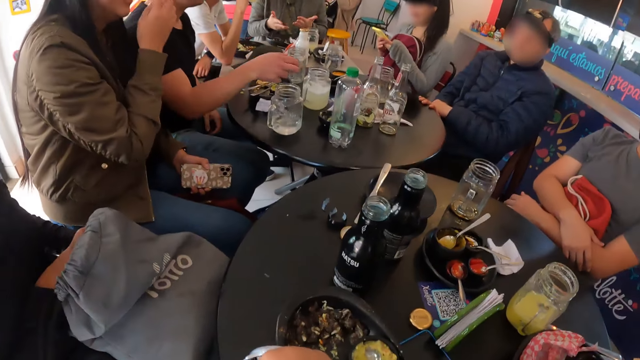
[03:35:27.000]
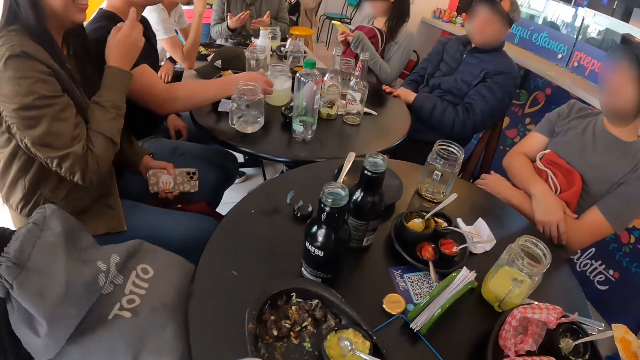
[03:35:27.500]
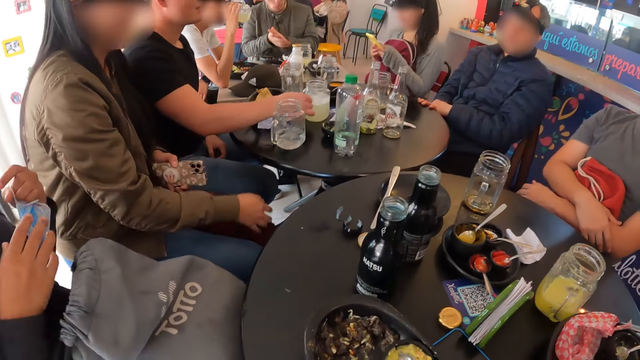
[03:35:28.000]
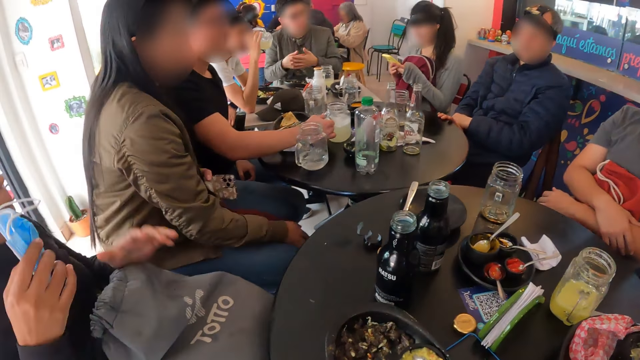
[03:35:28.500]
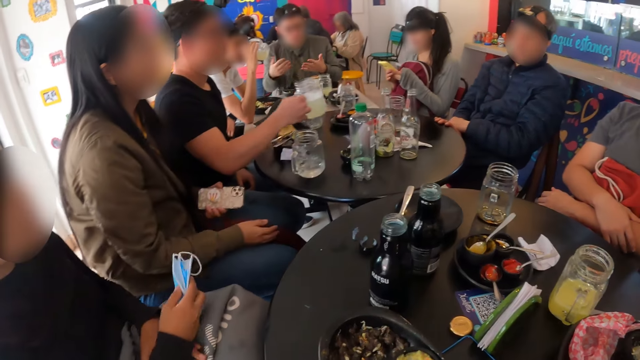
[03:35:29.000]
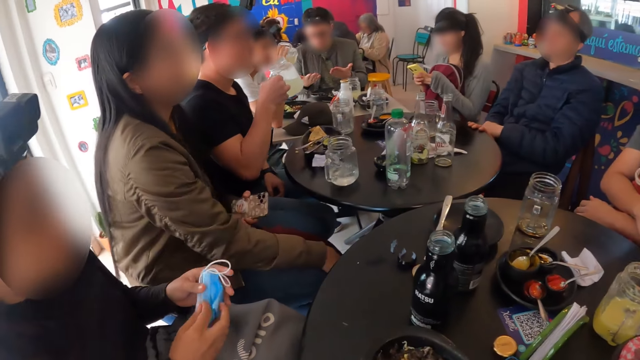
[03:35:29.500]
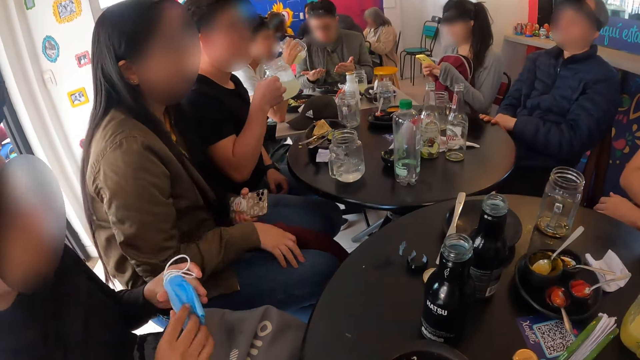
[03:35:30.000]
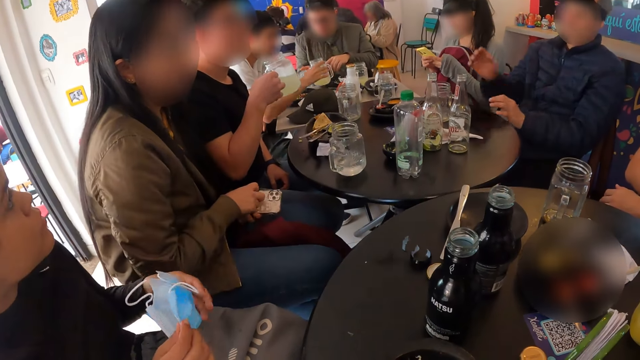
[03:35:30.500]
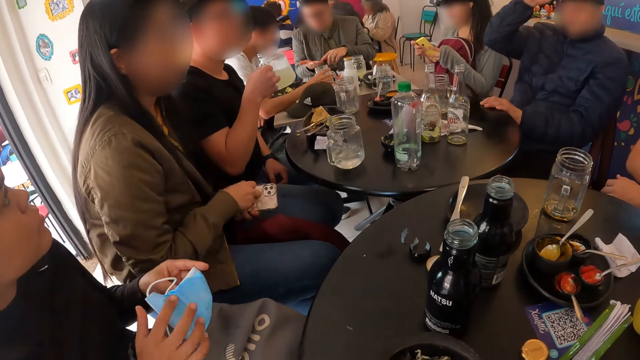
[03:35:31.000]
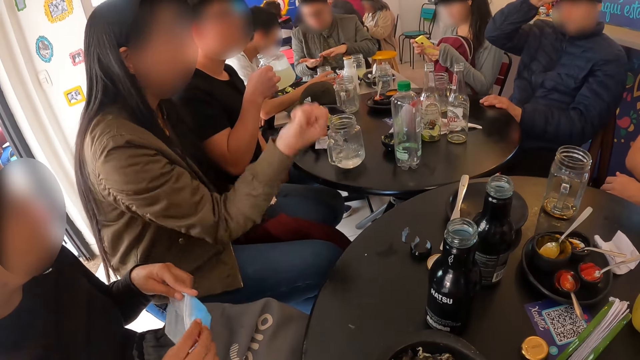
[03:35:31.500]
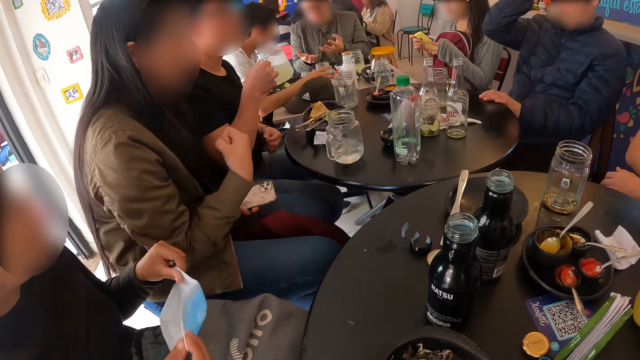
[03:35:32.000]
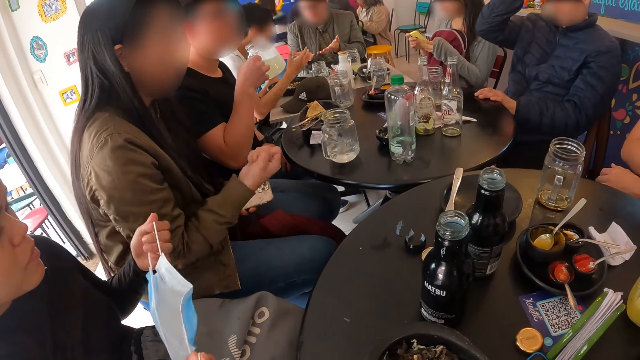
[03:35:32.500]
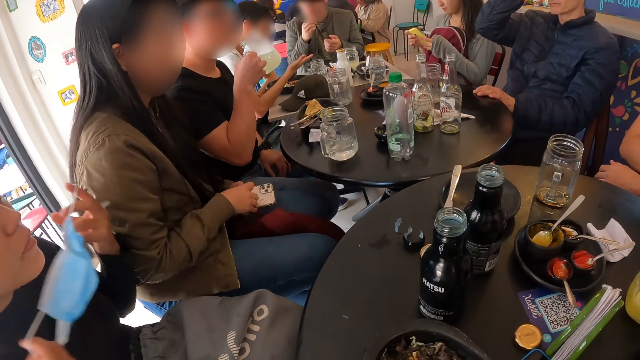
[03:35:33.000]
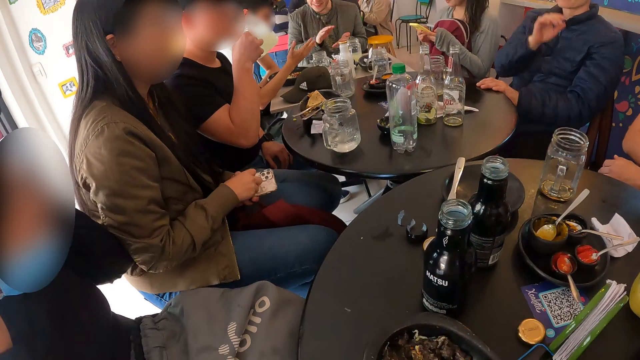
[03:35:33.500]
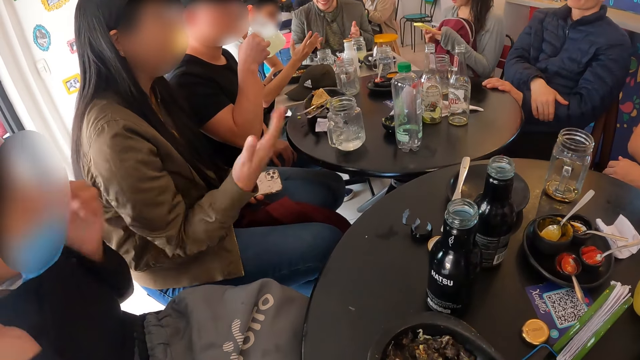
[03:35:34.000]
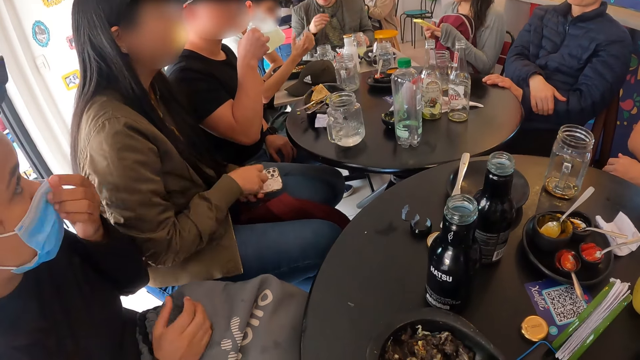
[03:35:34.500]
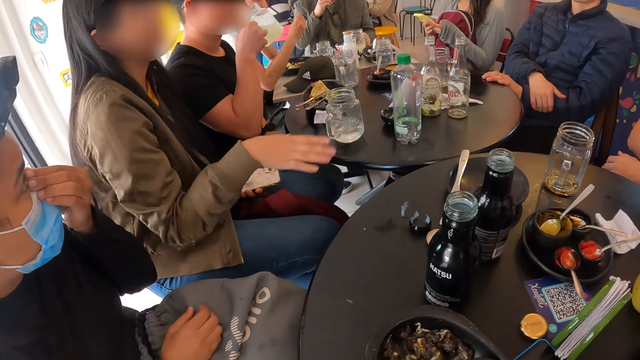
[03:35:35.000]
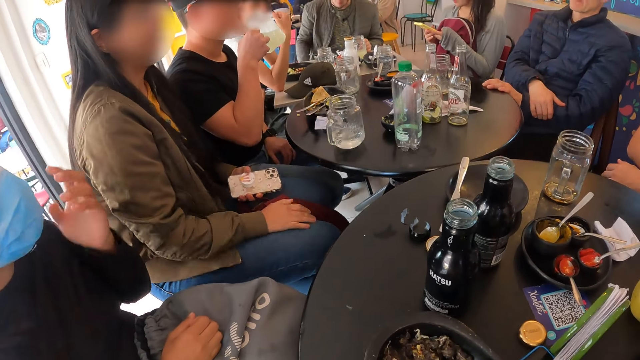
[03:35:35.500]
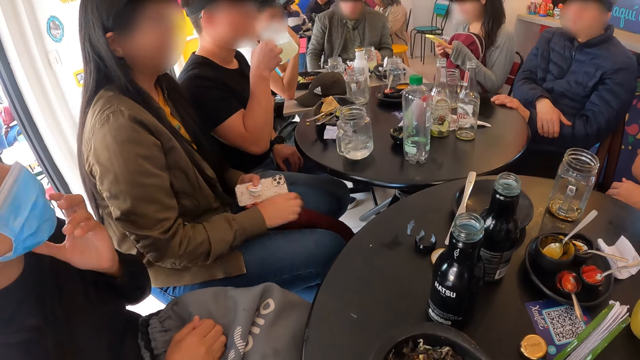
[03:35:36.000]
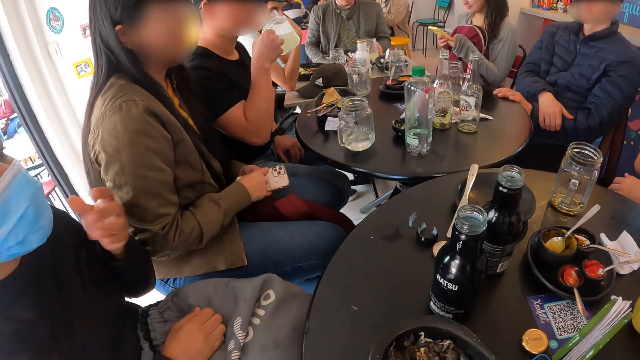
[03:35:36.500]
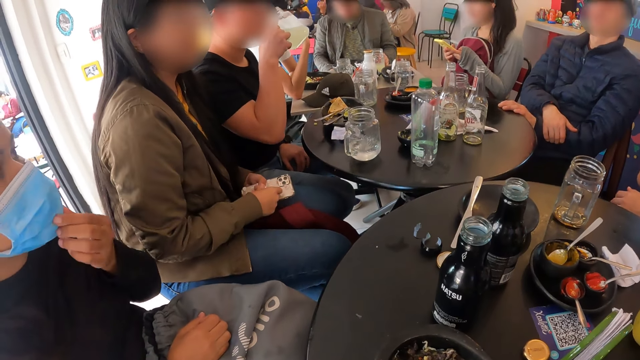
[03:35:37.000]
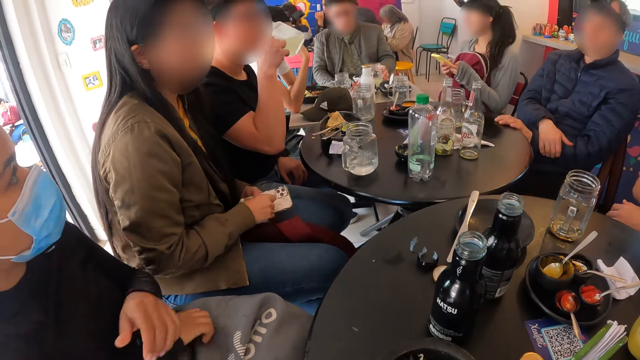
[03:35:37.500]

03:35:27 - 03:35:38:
The camera wearer looks around. The woman brings out a nose mask from a bag with her left hand. The man takes the cup from the table with his right hand. Another woman interacts with the group of people and the camera wearer. The first woman wears the nose mask on her face with both hands. The man drinks juice from the cup with his right hand.

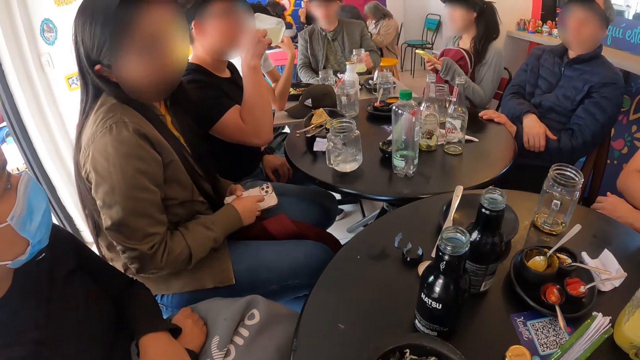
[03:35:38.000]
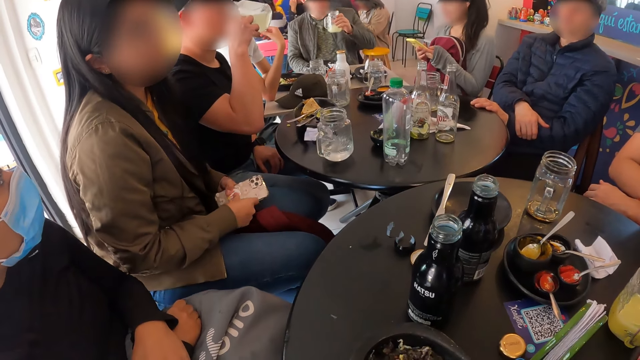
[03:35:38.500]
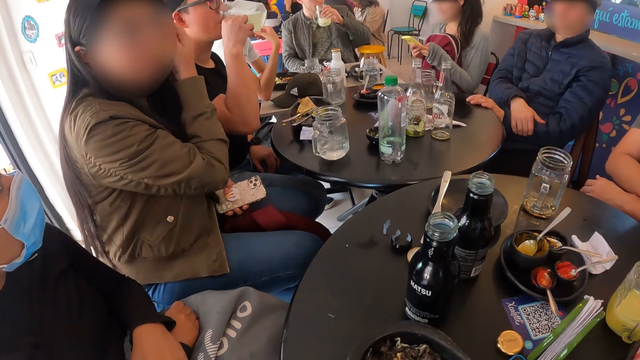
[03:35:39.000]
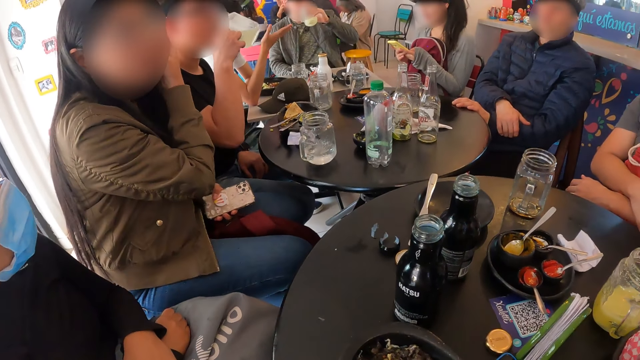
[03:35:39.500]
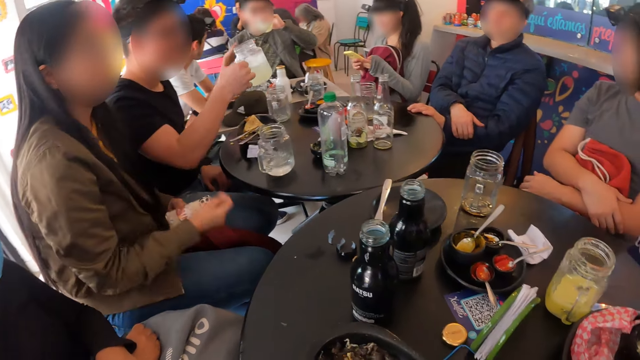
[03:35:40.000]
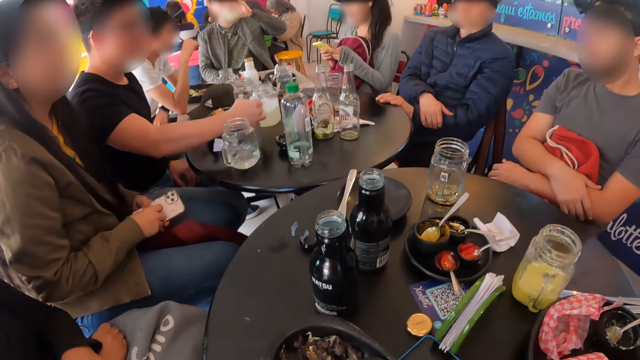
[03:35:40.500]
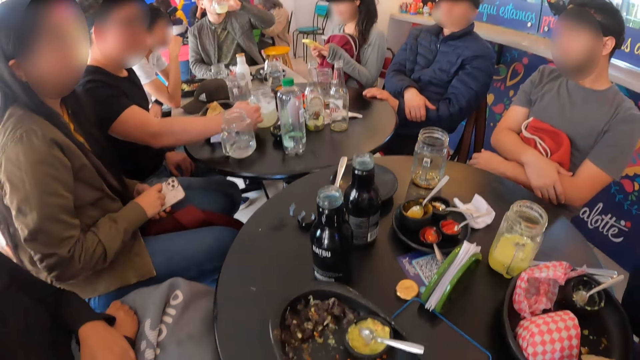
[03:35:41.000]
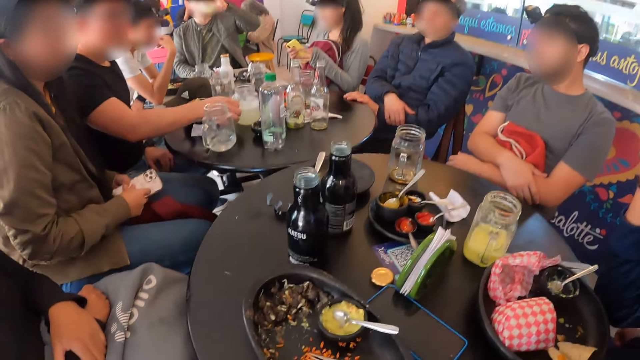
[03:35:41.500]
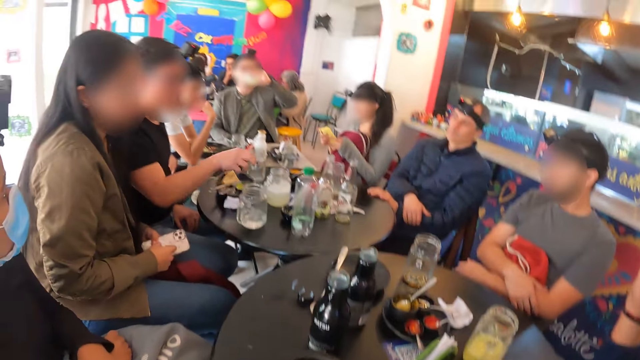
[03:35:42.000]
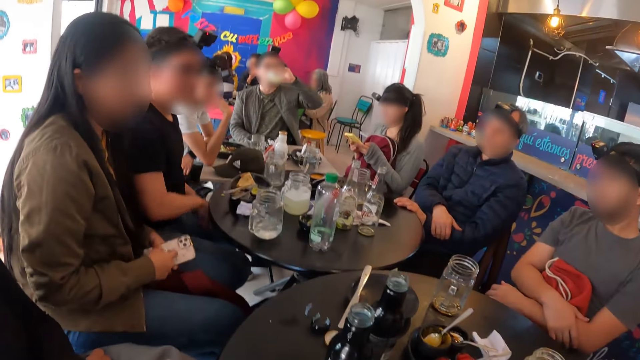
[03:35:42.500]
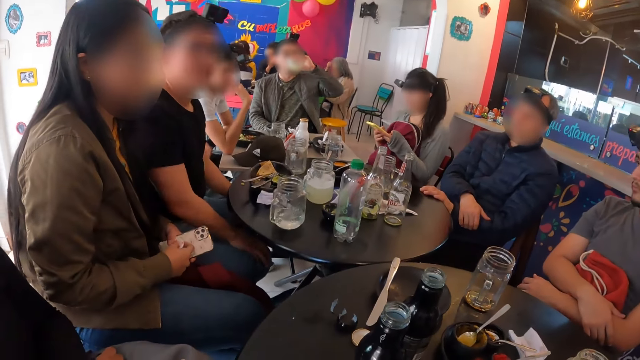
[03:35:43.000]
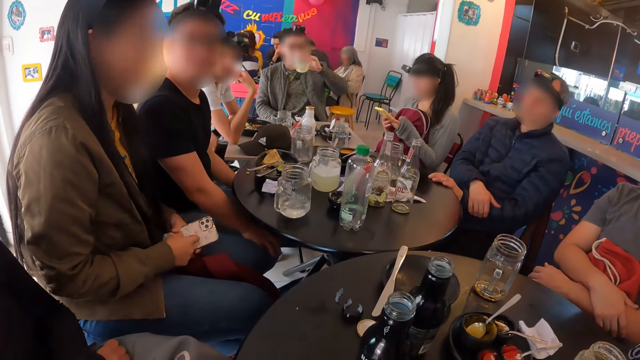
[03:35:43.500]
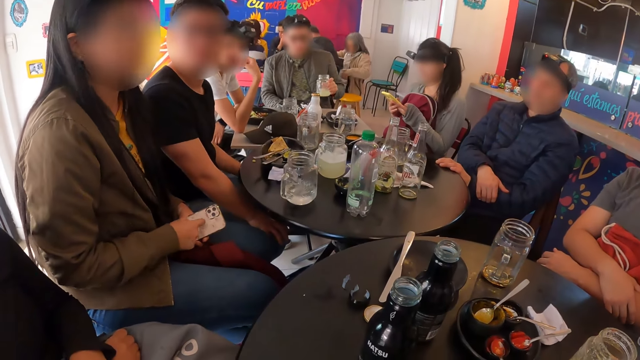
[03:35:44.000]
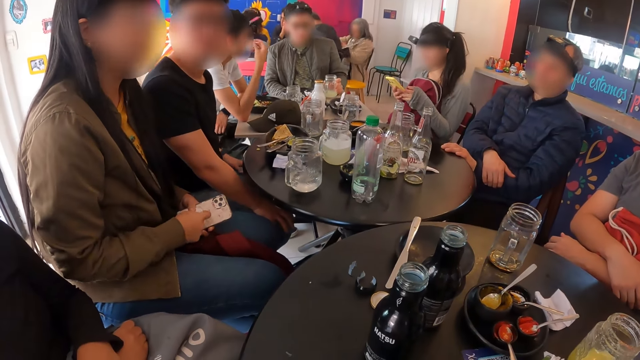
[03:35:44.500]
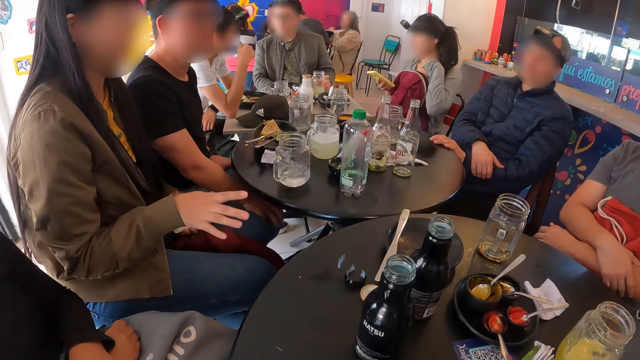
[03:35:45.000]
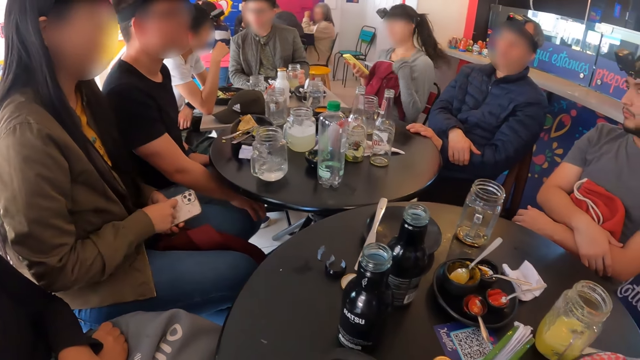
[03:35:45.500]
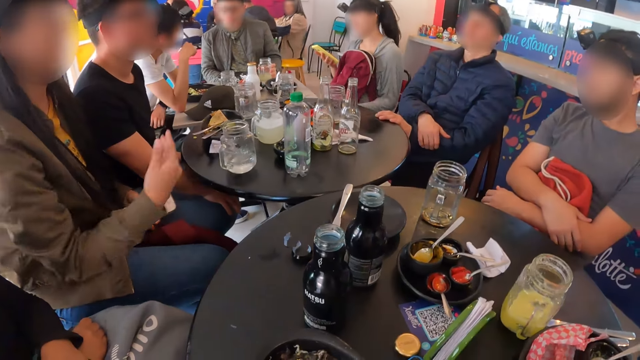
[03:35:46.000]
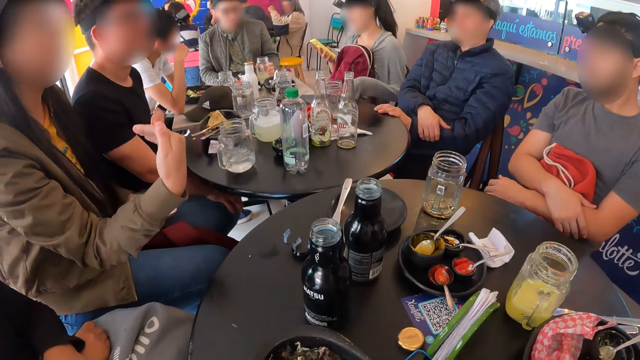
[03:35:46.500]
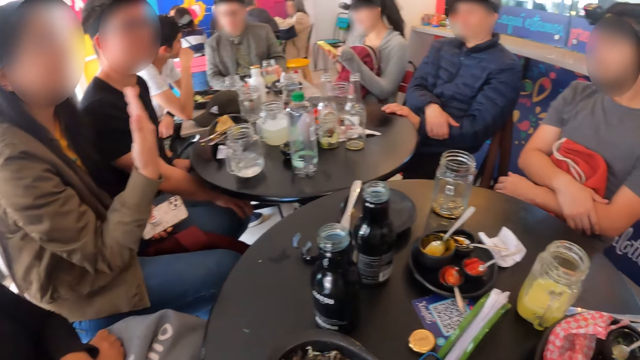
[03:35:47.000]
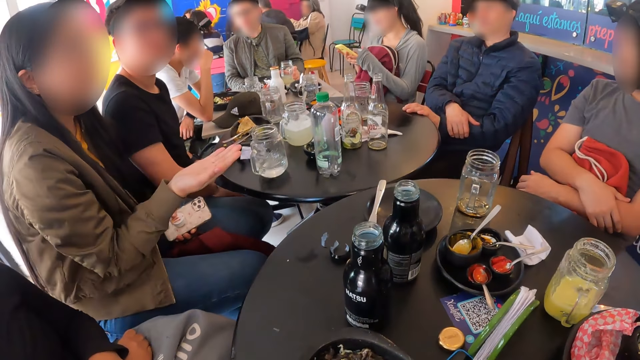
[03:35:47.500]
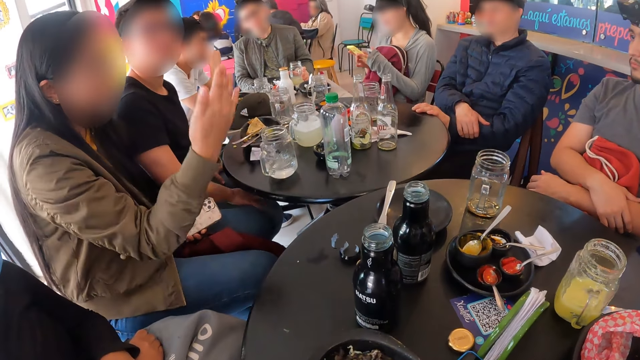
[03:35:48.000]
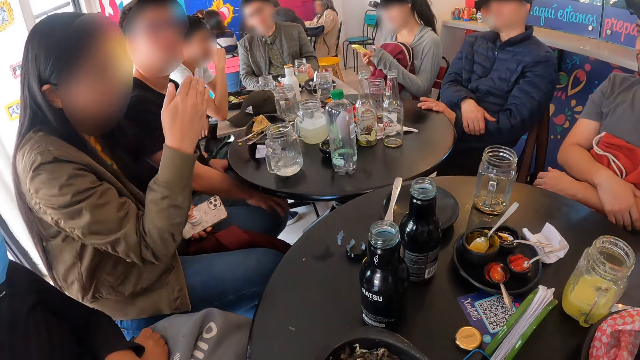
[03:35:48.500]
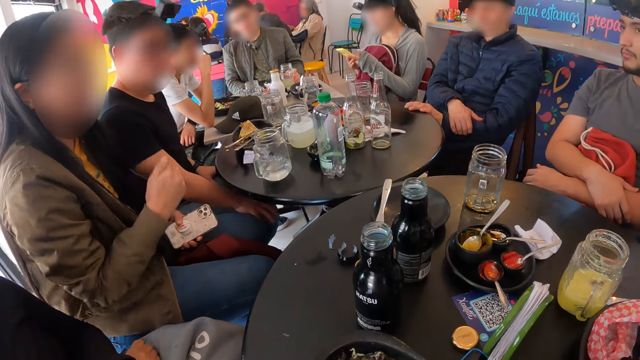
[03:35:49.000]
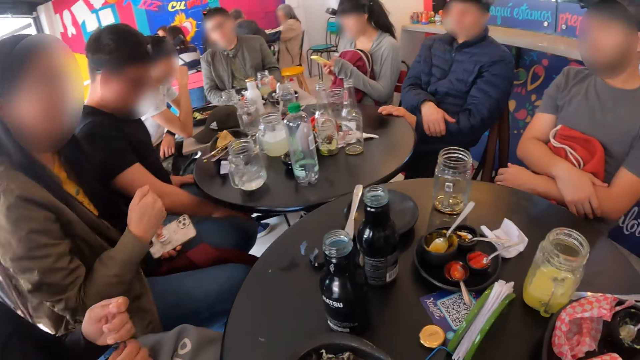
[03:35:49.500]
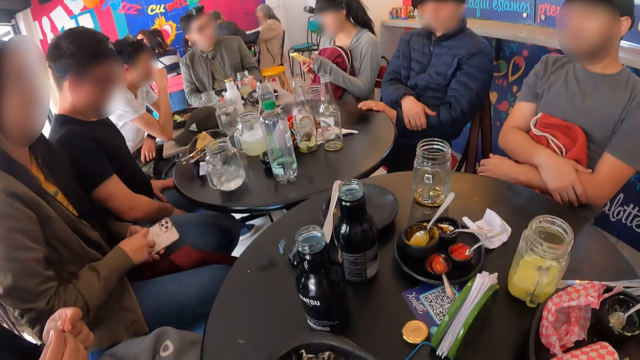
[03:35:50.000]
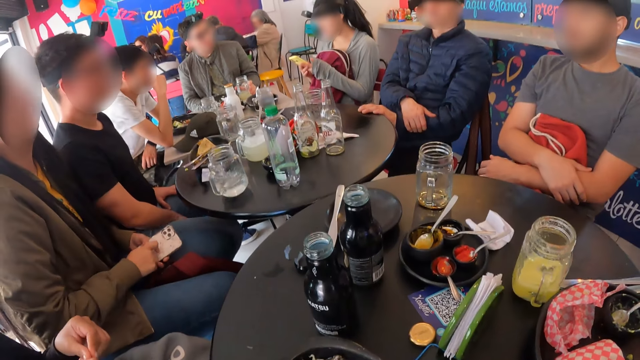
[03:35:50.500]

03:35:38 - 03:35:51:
The man drops the cup on the table with his right hand. The woman interacts with the group of people and the camera wearer. Another woman operates the phone with both hands. The first woman interacts with the group of people and the camera wearer.
